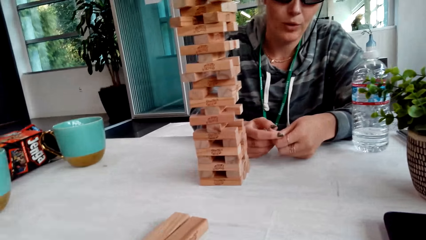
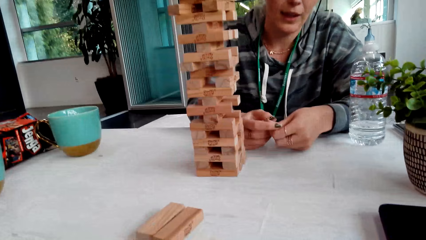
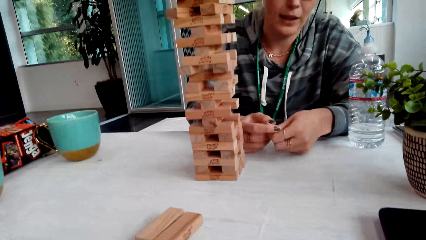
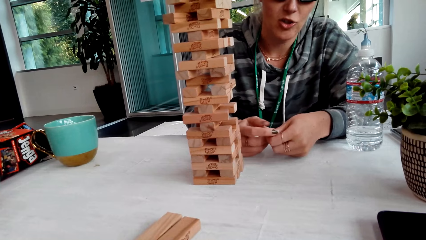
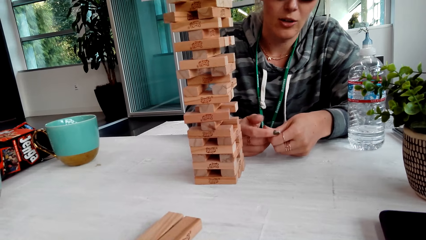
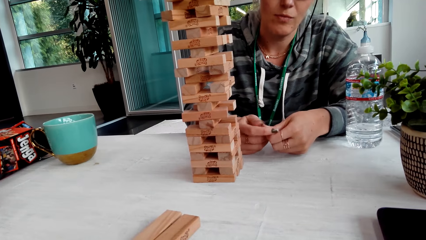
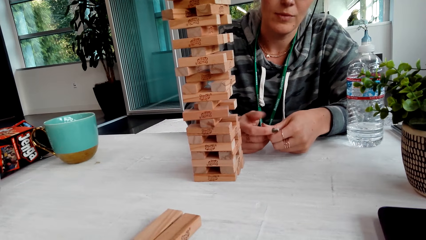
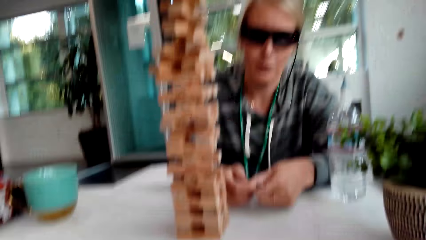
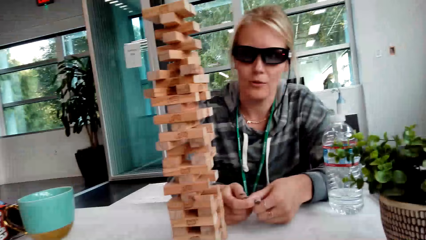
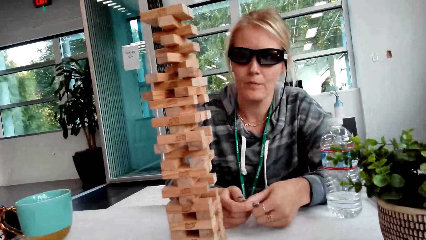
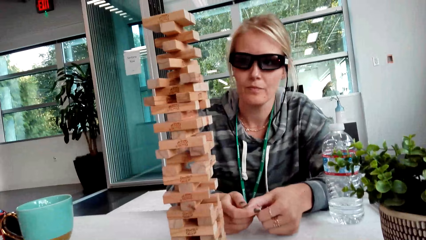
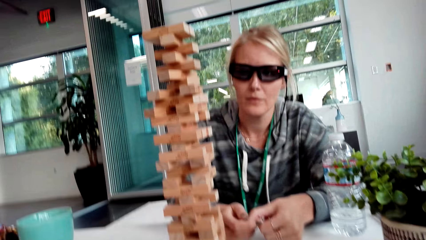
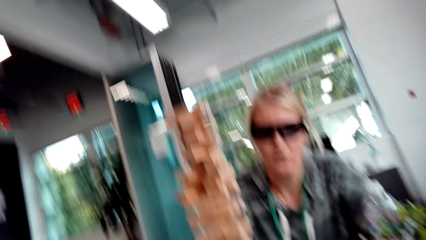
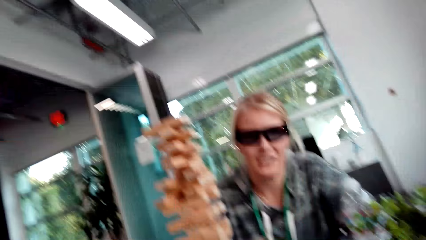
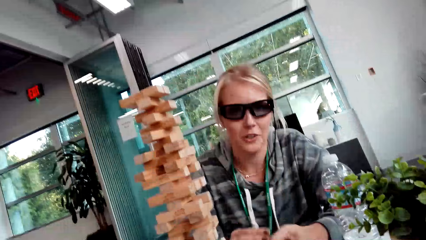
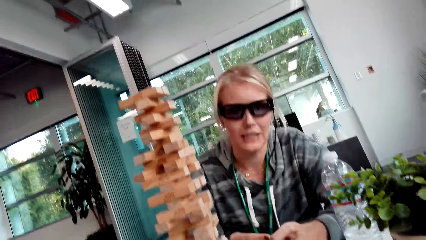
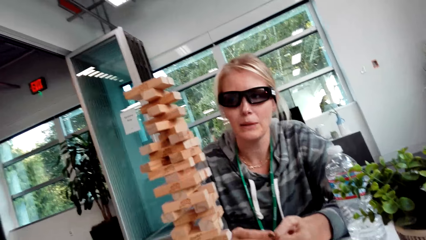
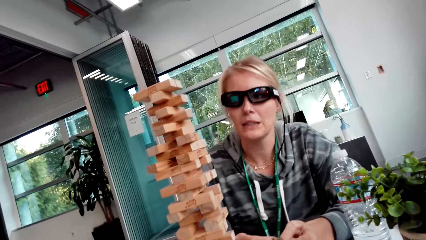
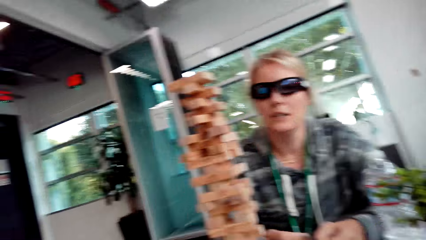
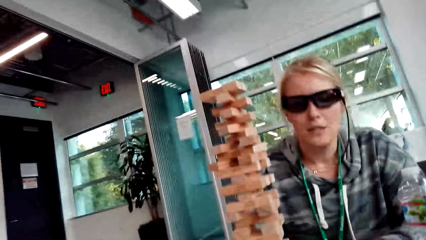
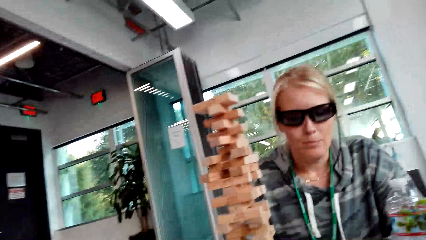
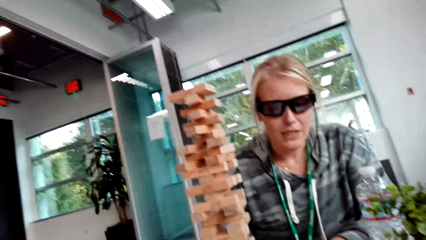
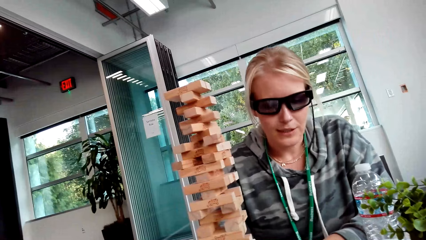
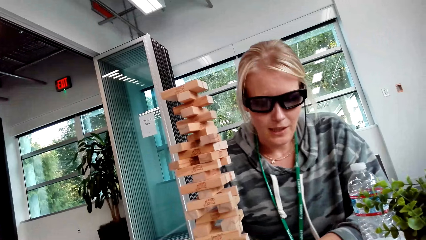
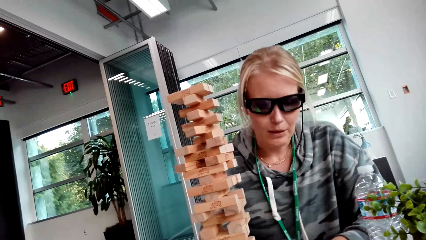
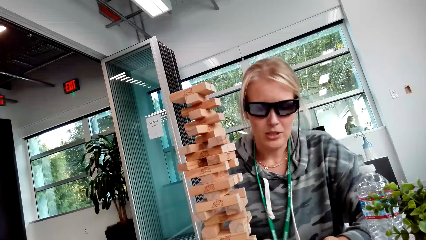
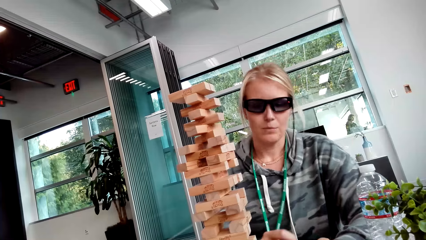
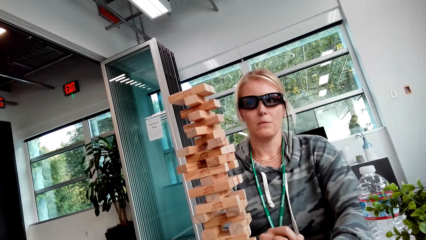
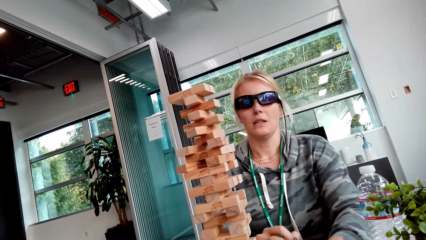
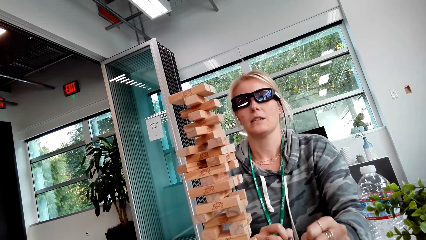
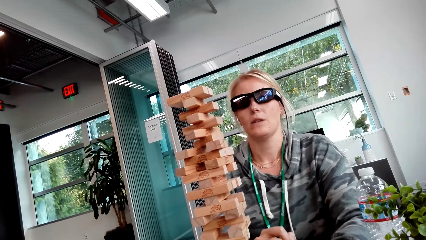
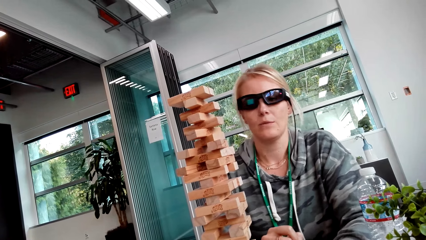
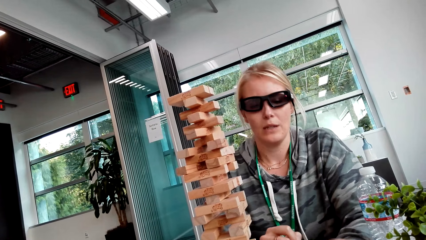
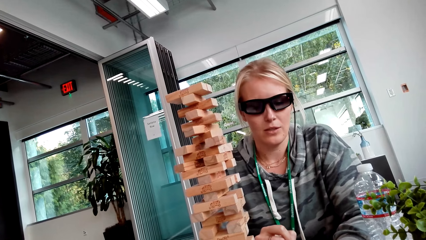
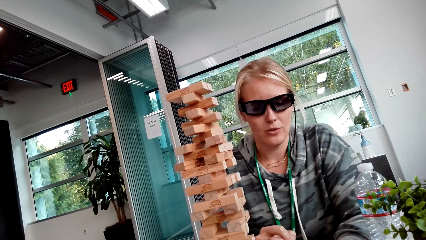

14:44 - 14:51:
A person touches her nails.

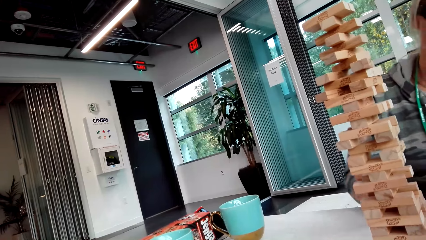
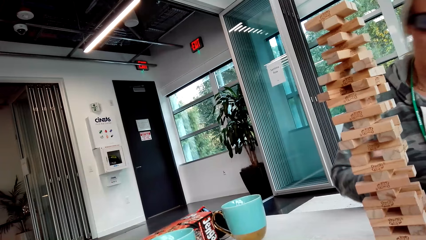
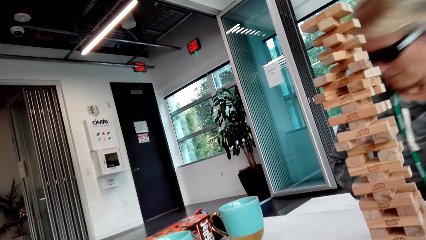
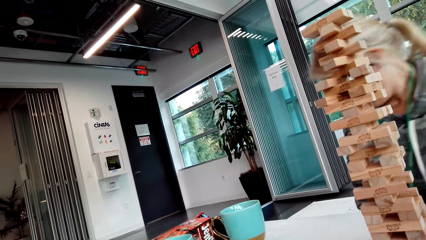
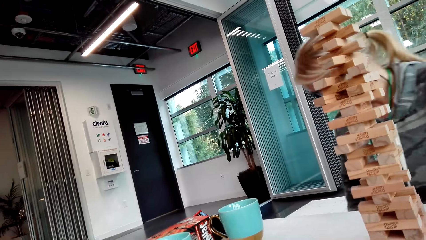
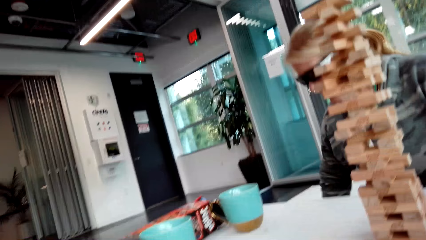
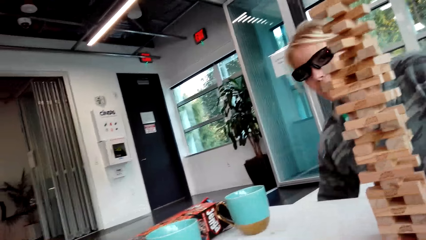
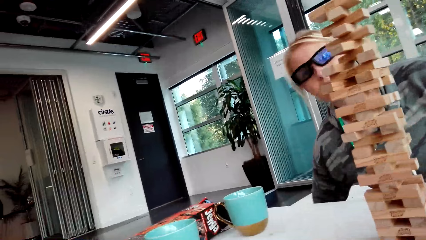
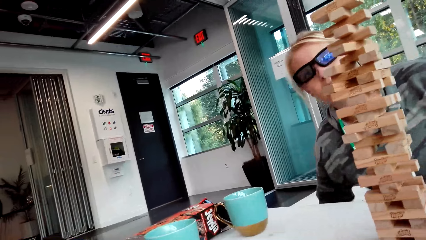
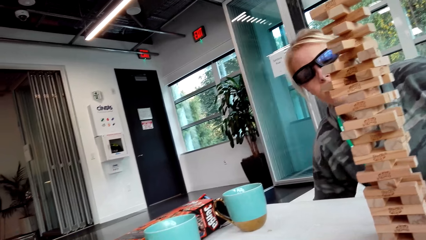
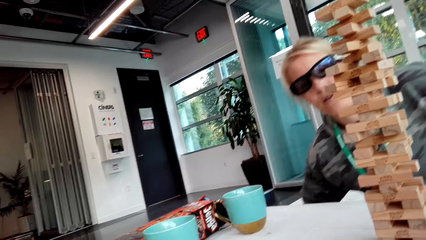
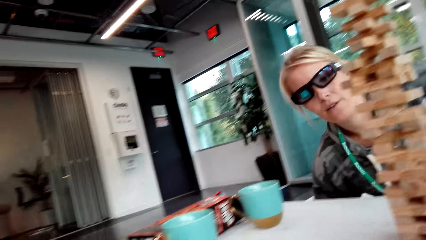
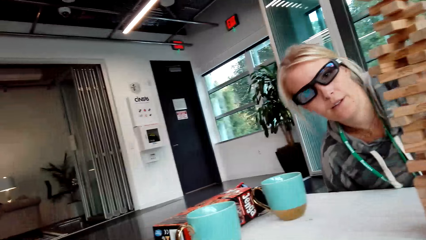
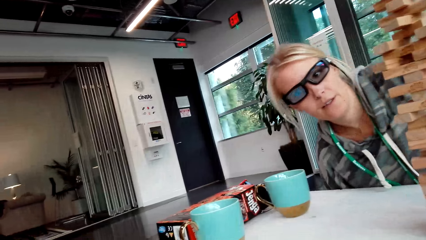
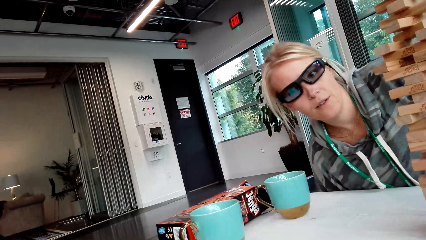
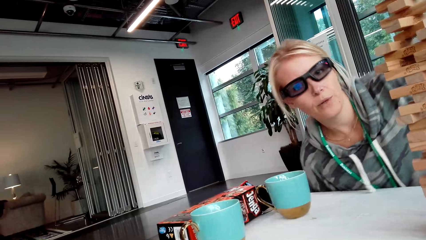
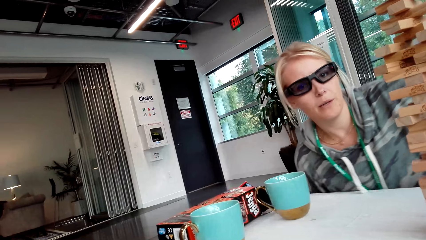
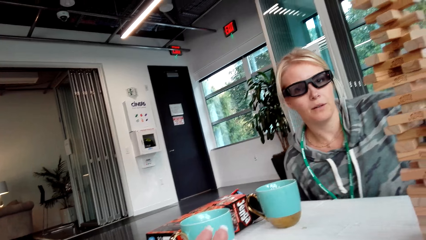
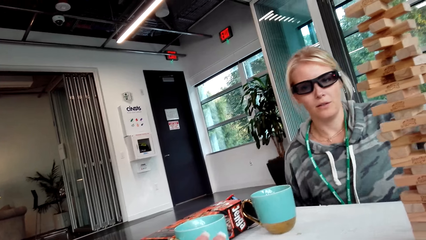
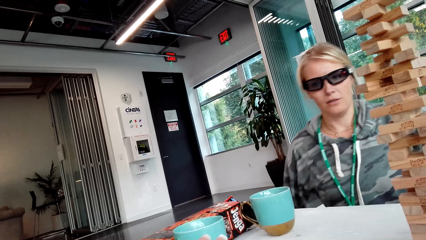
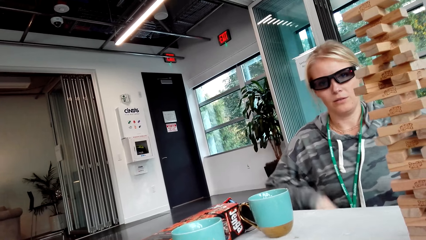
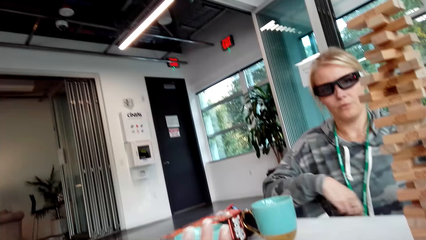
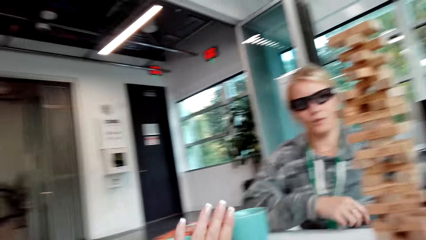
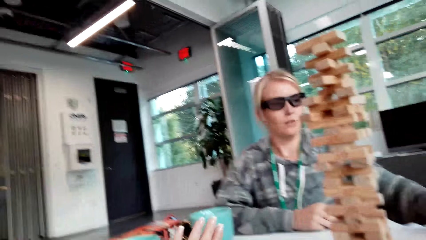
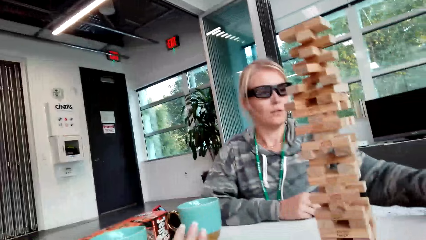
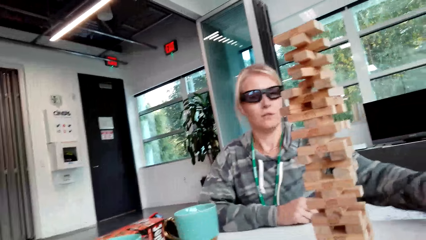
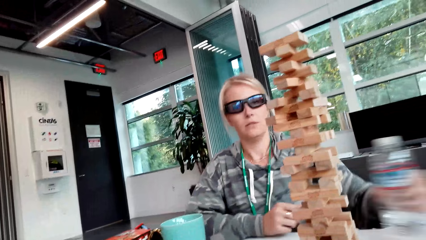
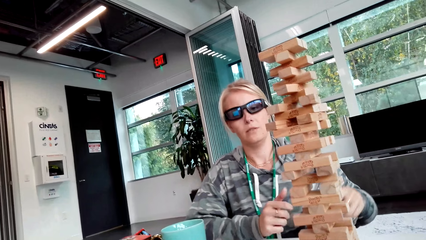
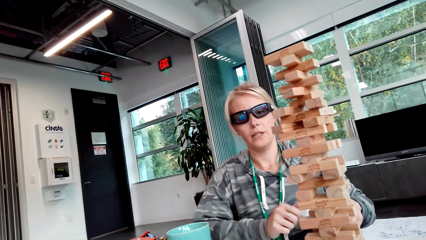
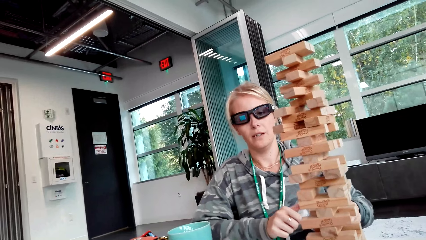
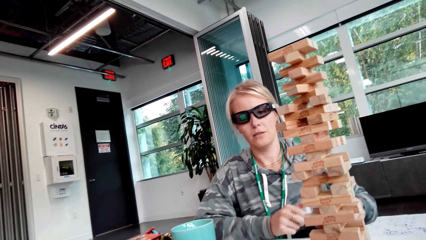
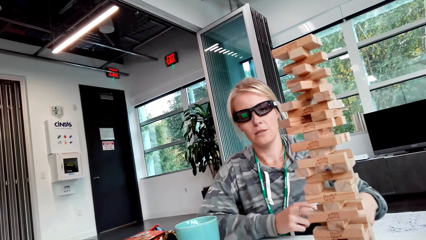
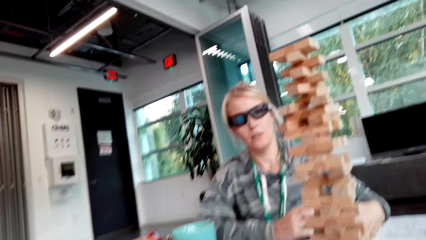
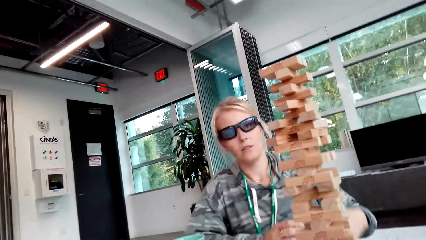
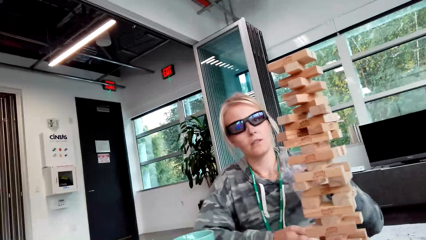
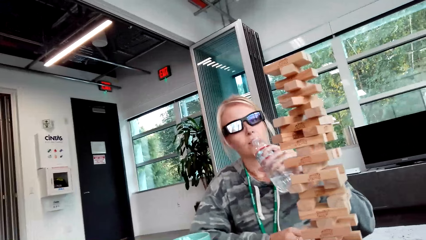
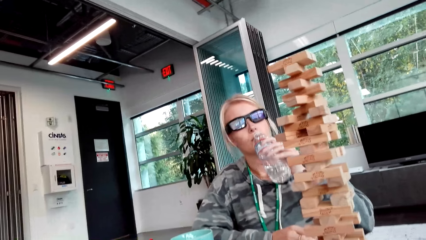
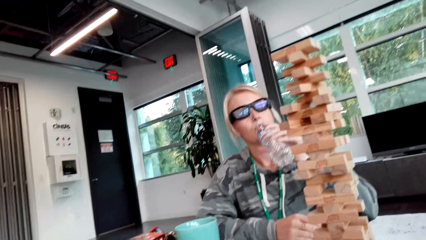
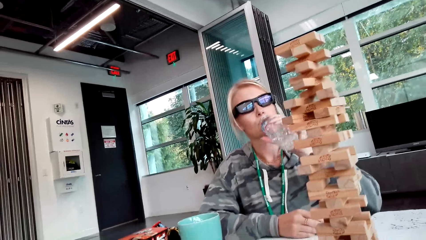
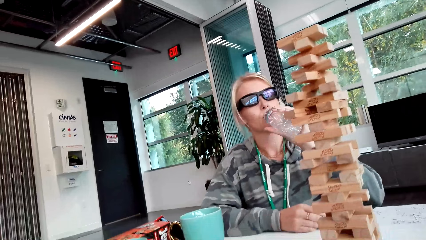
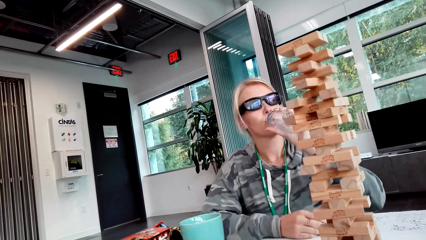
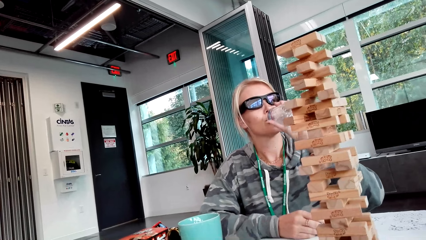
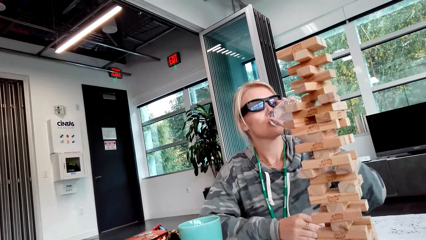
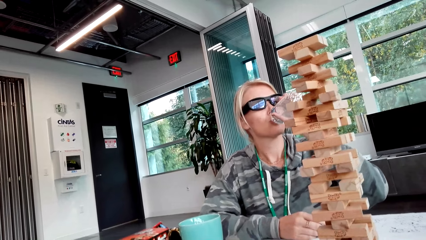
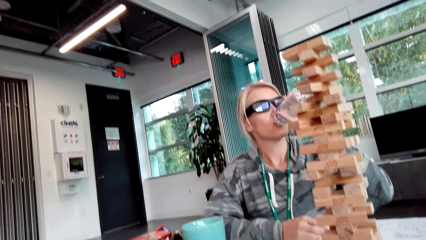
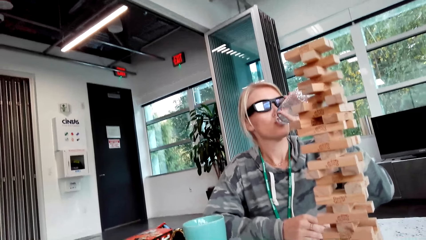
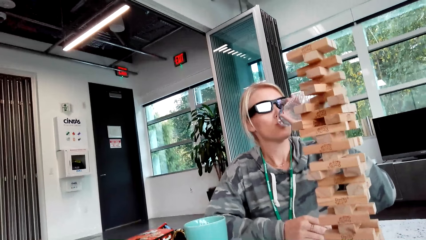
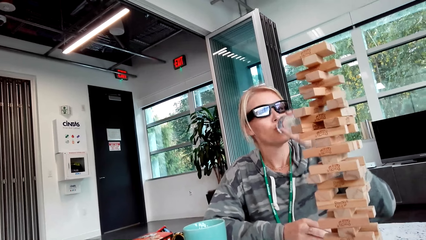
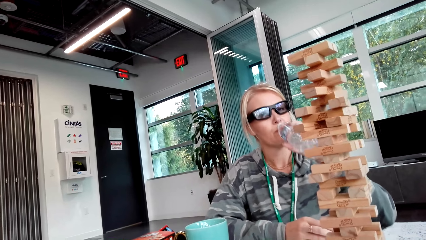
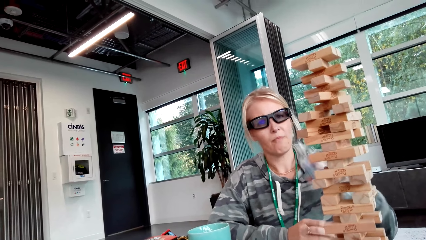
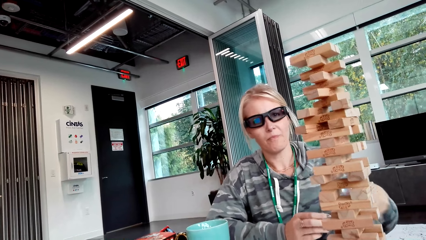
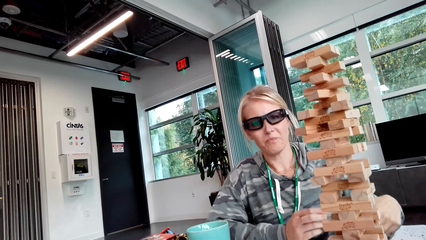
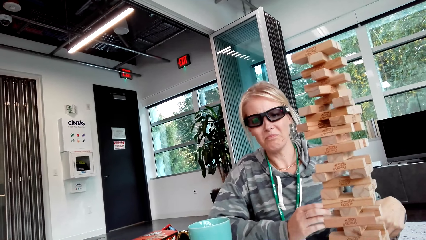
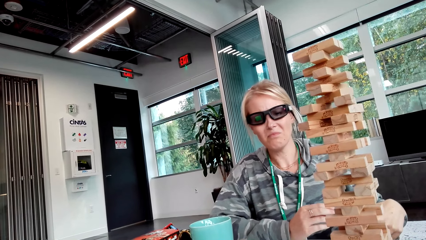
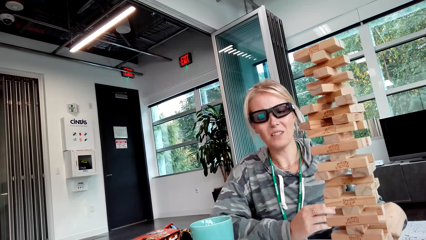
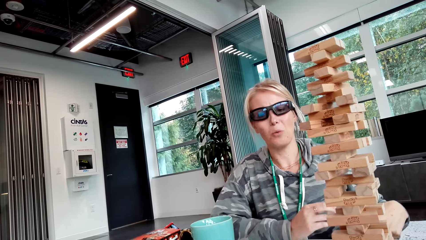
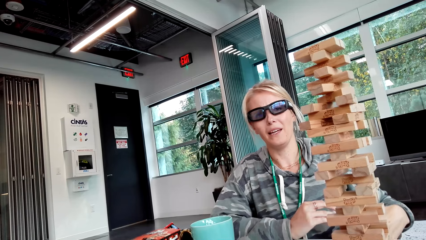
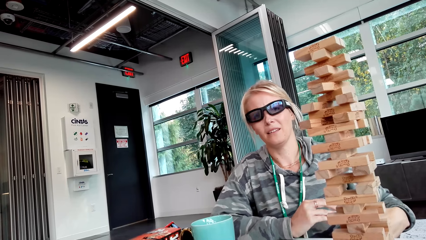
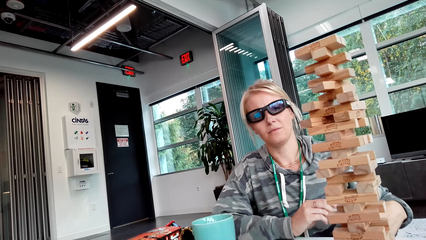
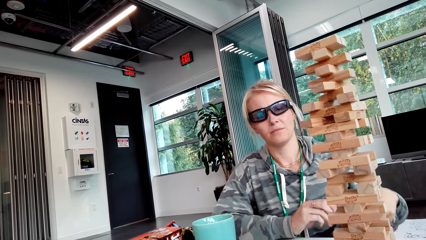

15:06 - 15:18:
A lady sits on the floor. The camera wearer interacts with the lady. The lady moves with the chair. The lady picks up a bottle, moves the bottle and opens the bottle. The lady drinks water. The camera wearer interacts with the lady. The lady closes the water bottle.
